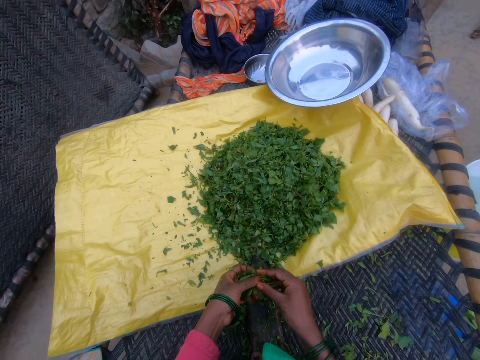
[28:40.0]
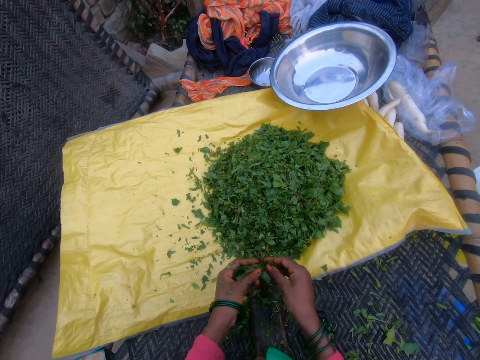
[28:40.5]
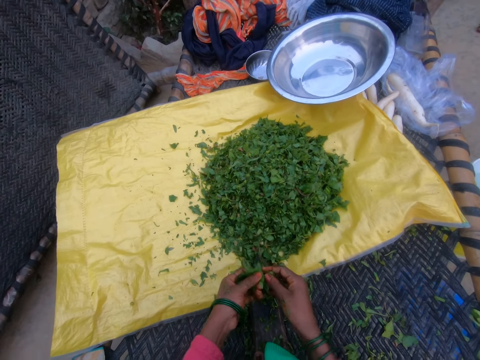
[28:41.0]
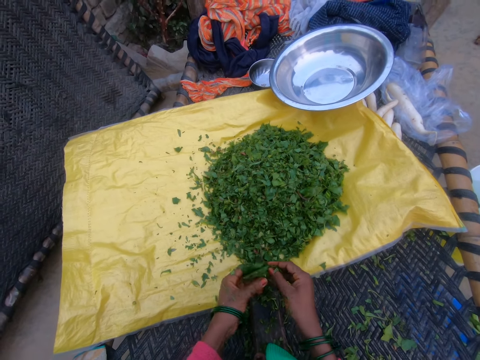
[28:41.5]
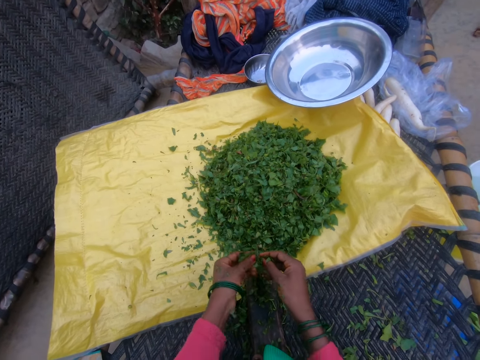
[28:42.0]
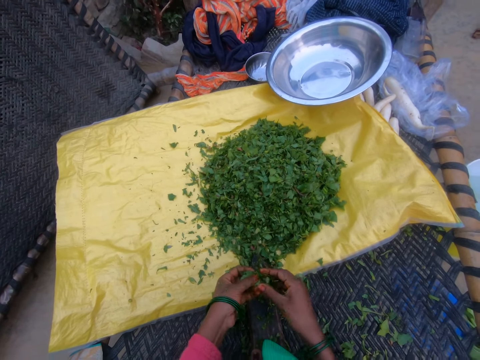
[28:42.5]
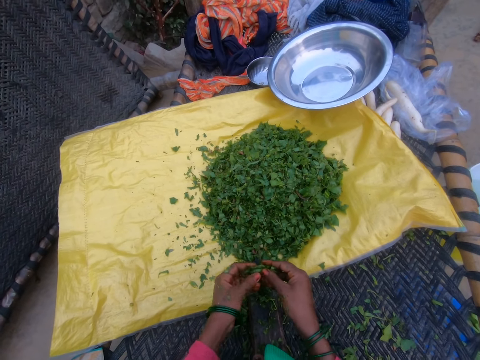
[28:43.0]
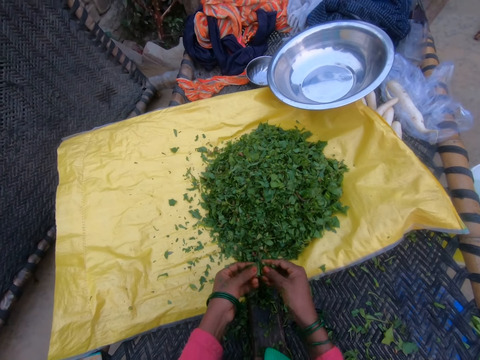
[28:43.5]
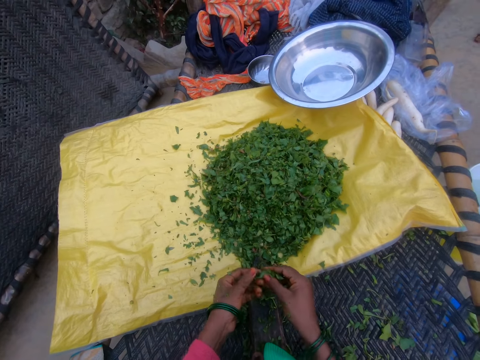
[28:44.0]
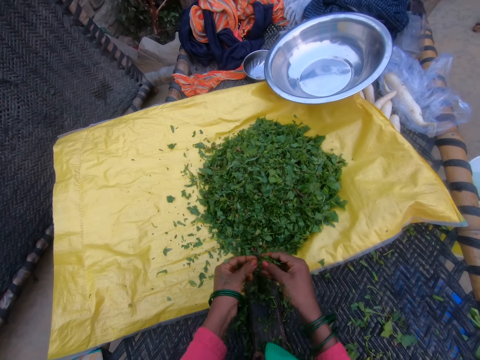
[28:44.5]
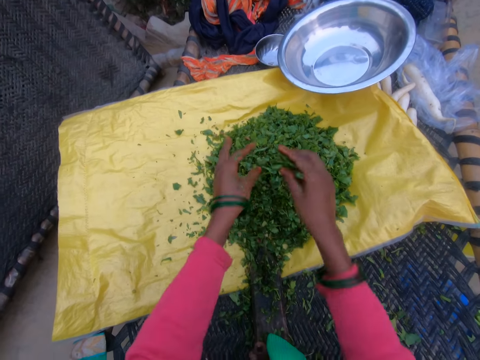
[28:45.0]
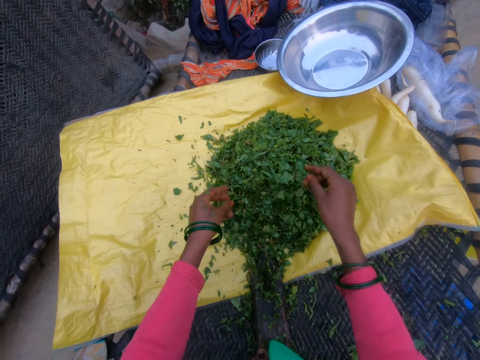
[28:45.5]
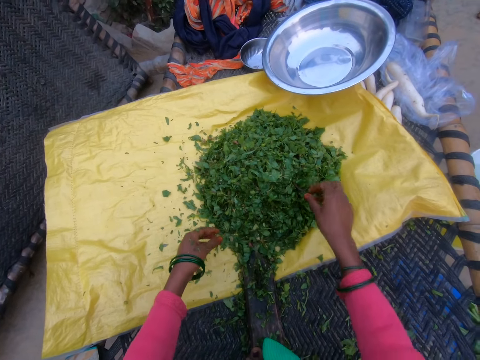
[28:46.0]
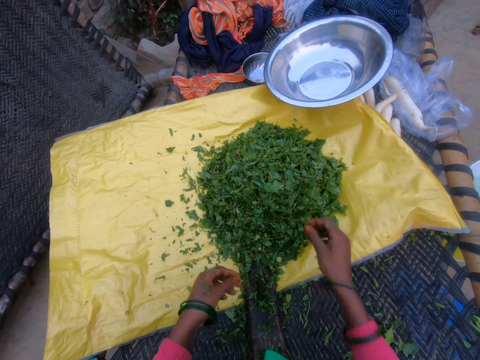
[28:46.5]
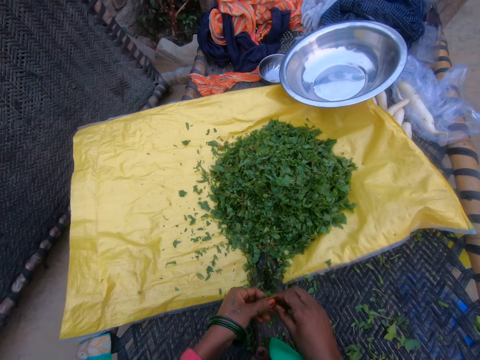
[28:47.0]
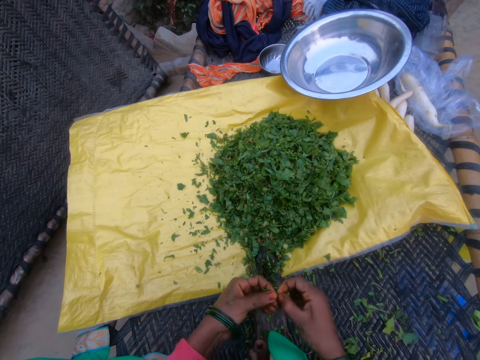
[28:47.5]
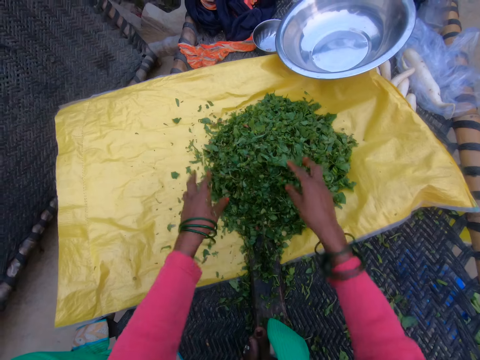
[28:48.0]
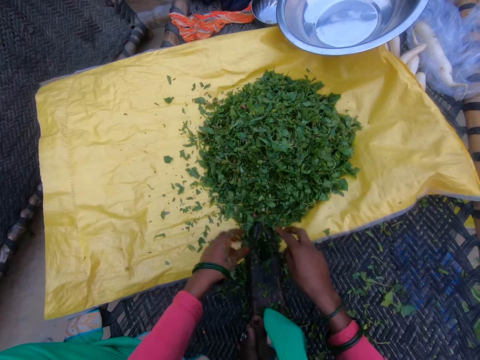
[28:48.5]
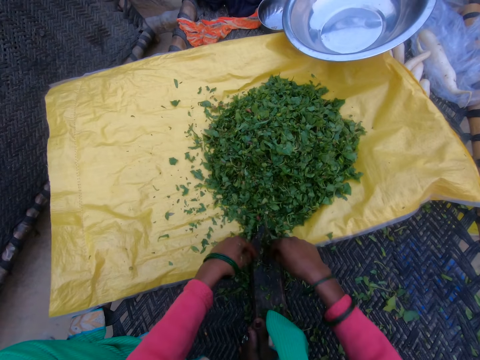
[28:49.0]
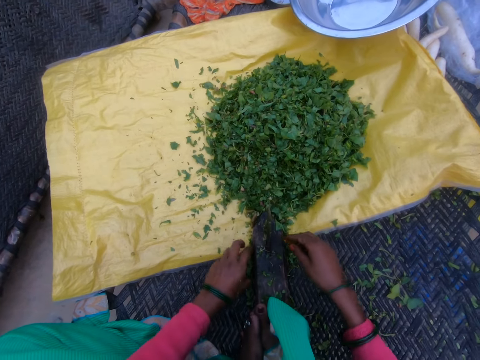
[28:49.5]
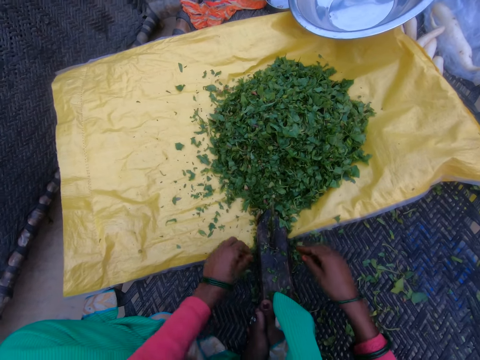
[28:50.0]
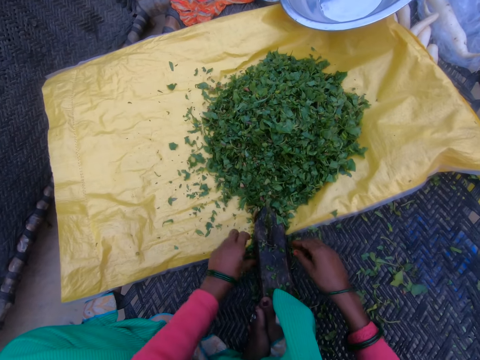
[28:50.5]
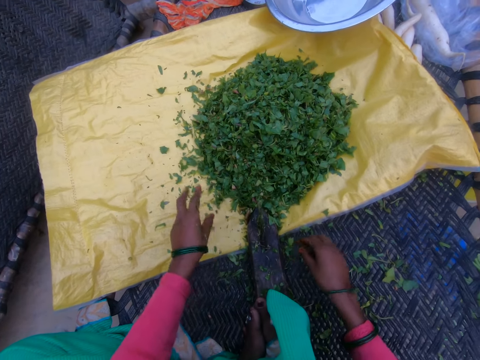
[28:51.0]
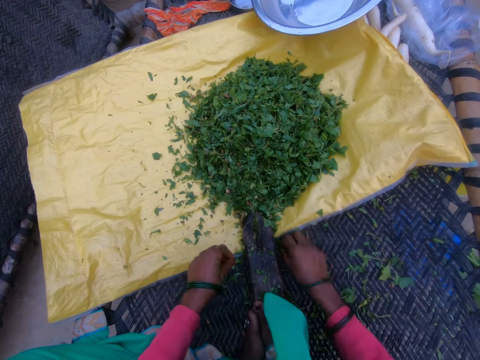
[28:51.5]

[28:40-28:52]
The camera wearer cuts the gathered vegetable with the cutting tool. They throw the cut vegetable on the sack. They pick vegetables. They cut the vegetables. They place the vegetables on the sack. They touch the vegetables.

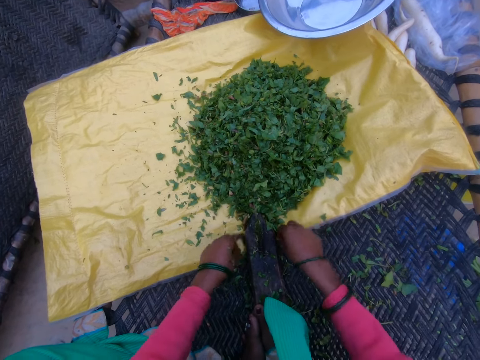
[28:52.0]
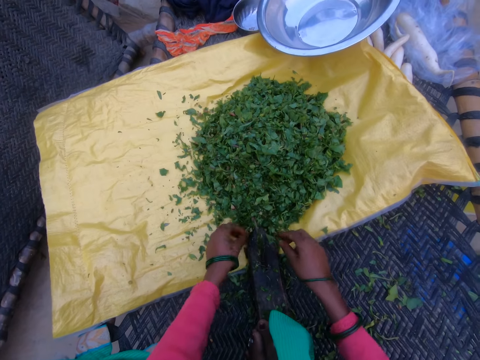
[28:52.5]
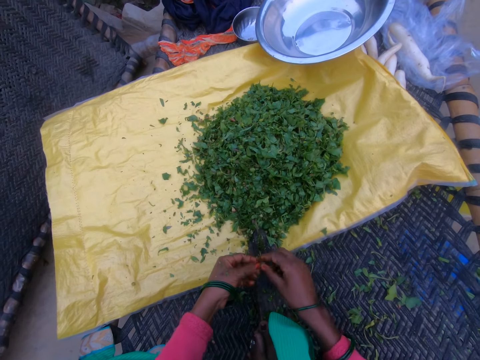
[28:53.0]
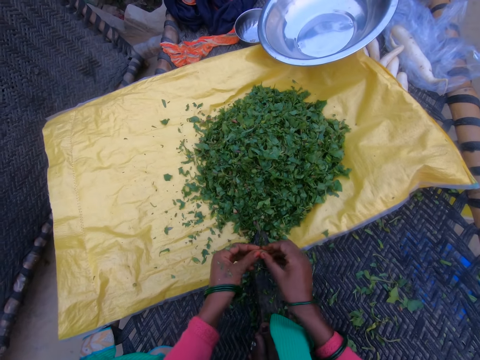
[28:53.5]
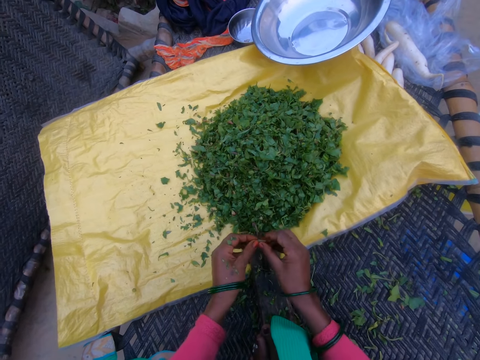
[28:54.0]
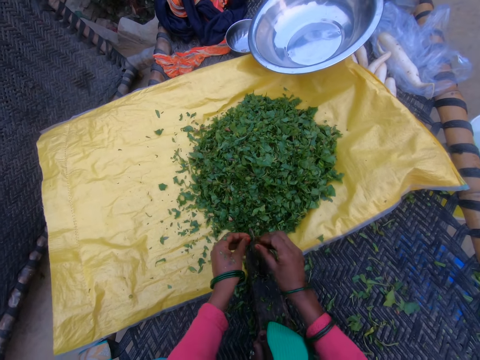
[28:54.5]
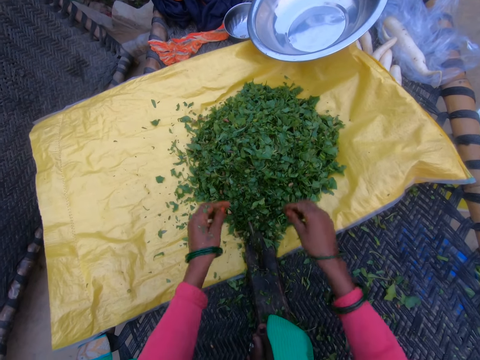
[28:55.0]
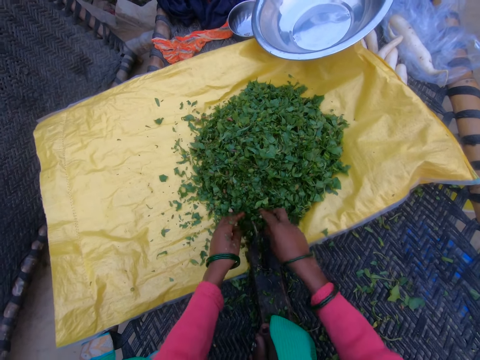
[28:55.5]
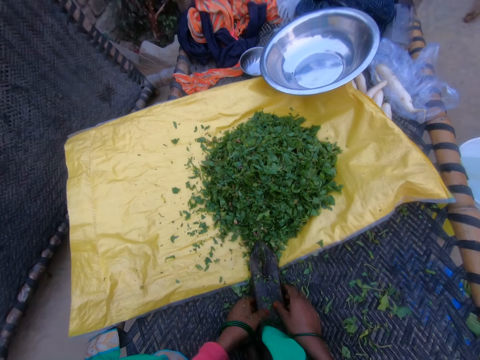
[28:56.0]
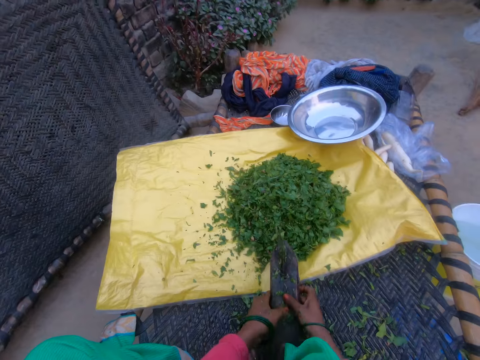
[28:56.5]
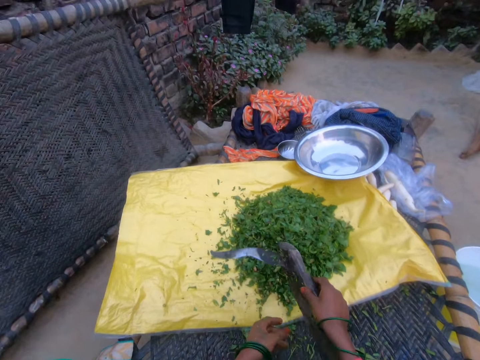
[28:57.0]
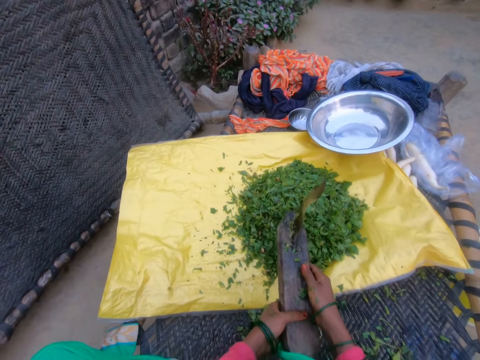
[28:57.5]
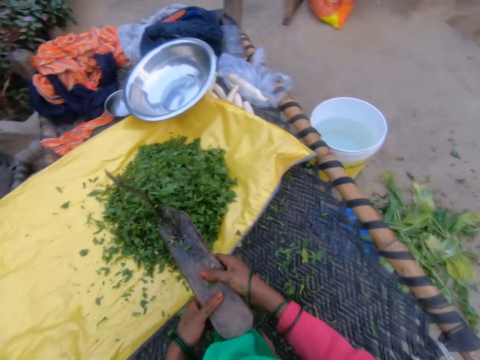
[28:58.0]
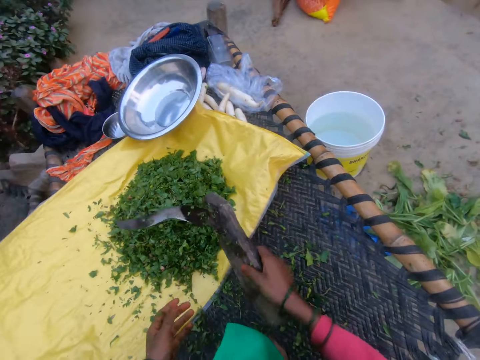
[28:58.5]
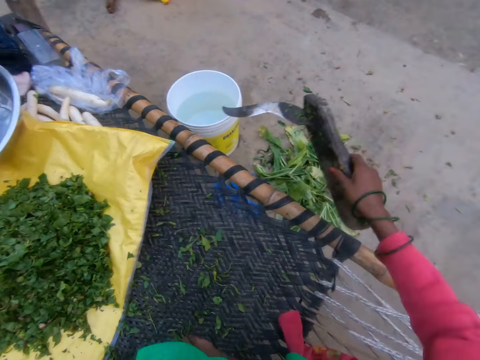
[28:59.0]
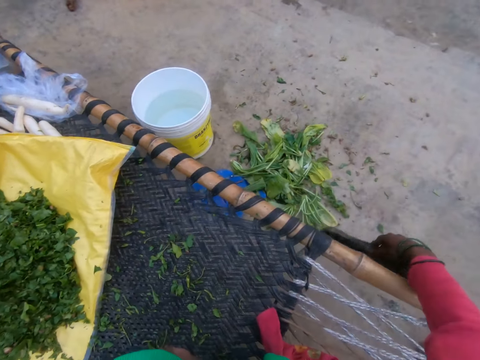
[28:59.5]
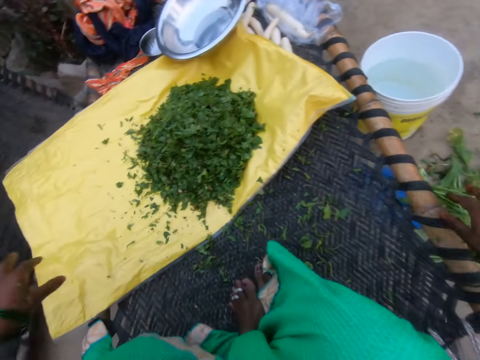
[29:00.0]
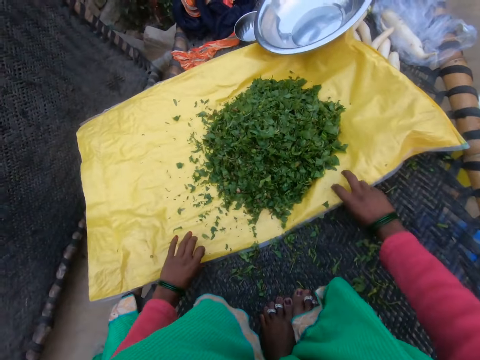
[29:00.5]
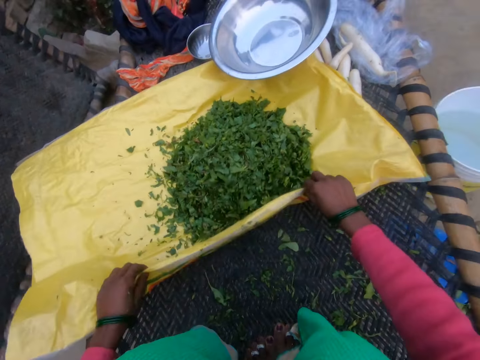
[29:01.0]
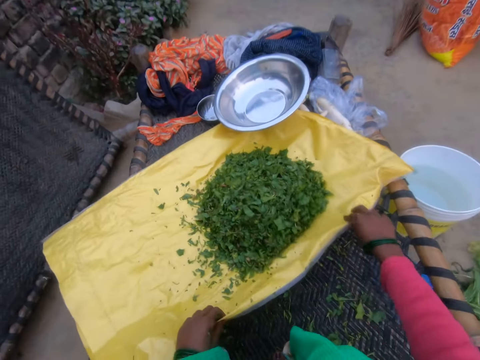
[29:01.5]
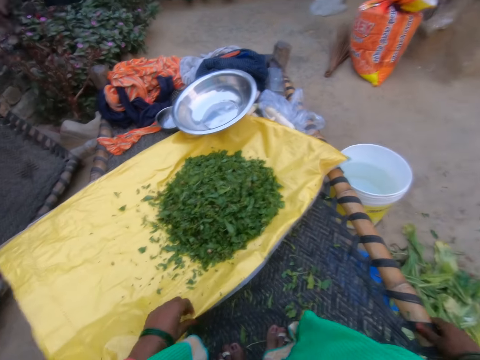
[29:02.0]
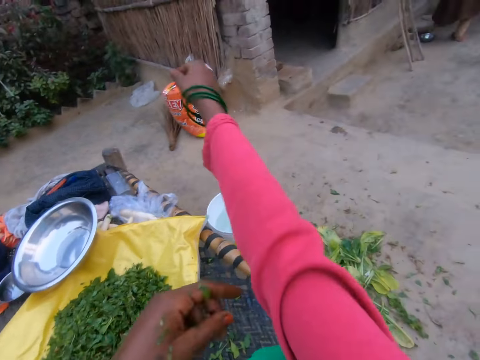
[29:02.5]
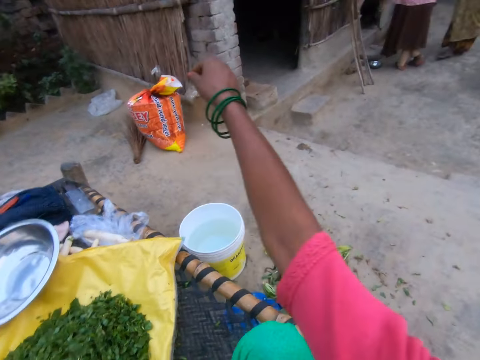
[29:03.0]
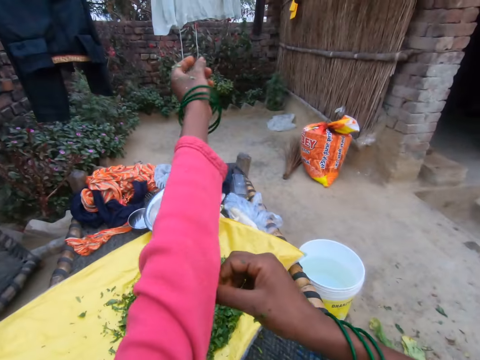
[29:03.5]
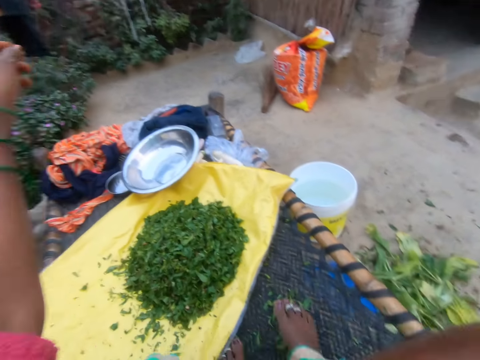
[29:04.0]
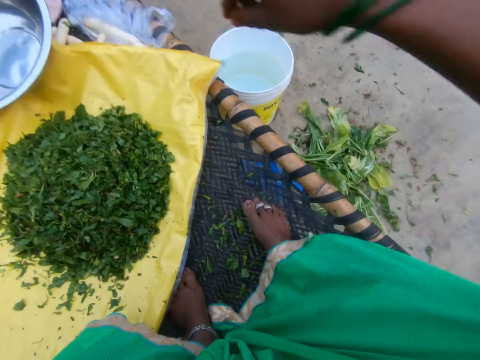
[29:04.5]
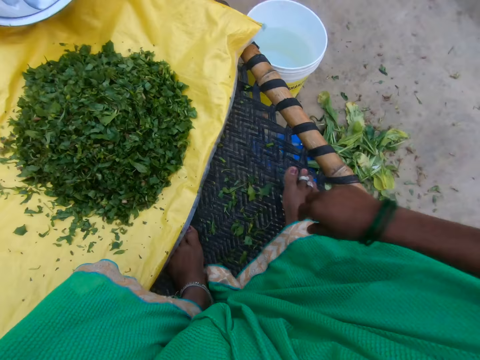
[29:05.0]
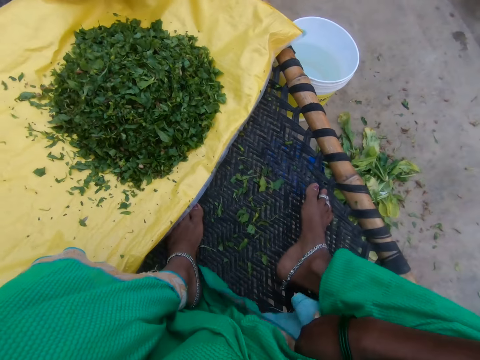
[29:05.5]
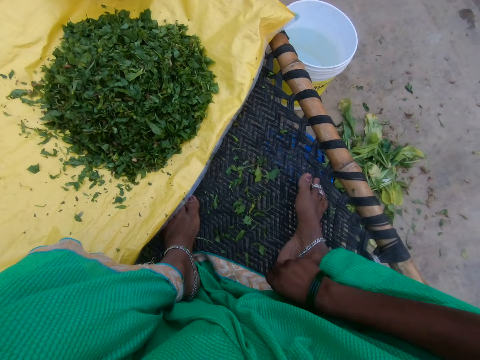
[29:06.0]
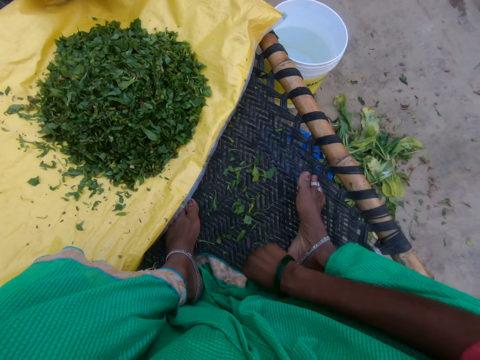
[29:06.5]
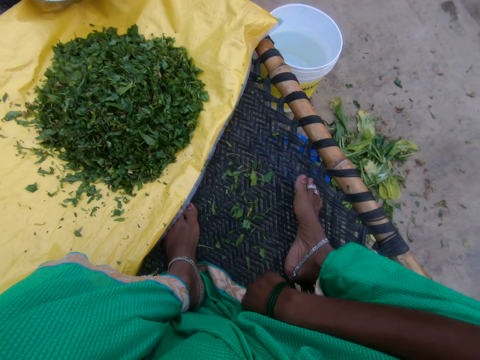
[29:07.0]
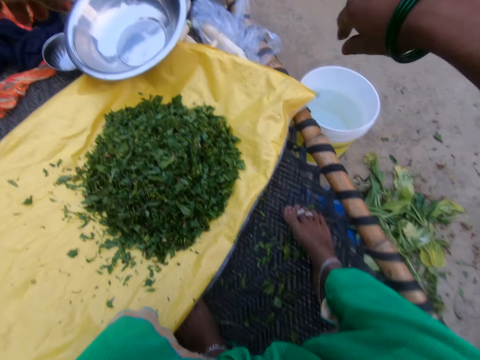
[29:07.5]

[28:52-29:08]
The camera wearer picks vegetables. She cuts the vegetables. She dusts the work surface. She lifts the cutting tool. She holds the cutting tool. She throws down the cutting tool on the ground. She holds a sack. She adjusts the sack. She folds a sweater on her right hand. She folds the sweater on her left hand. She bends.
